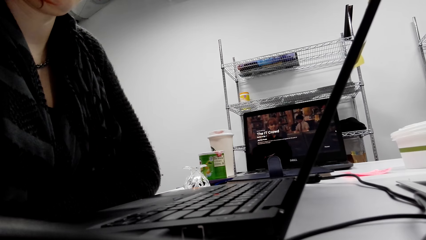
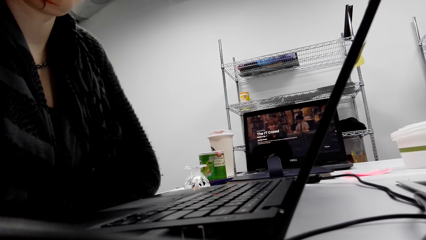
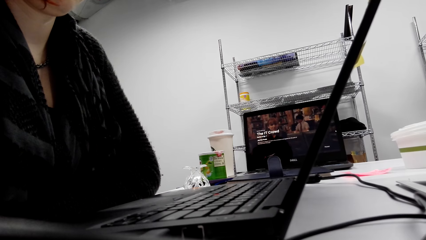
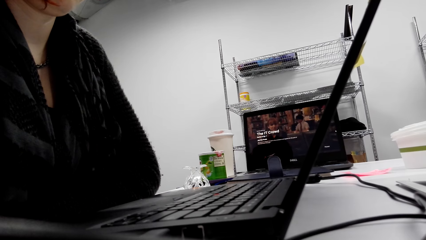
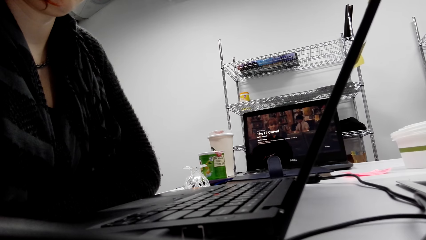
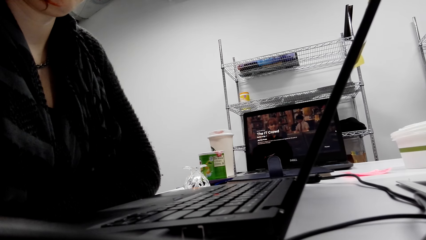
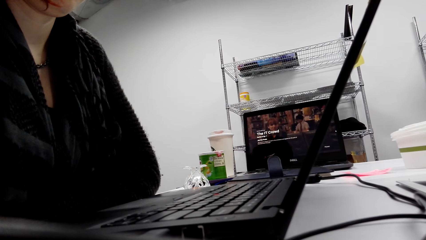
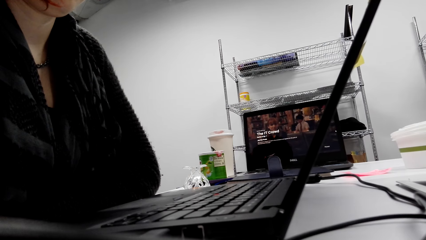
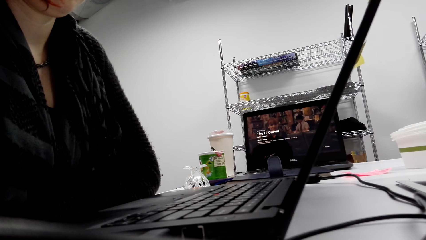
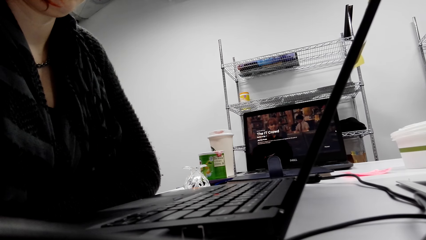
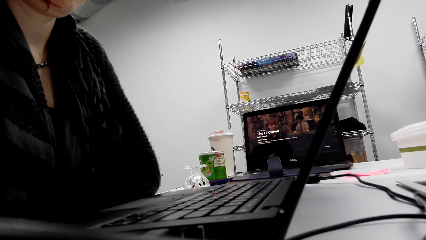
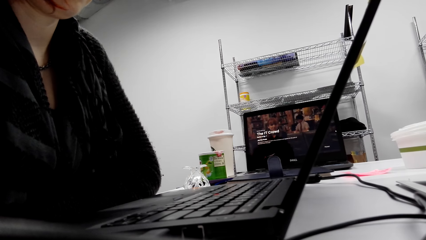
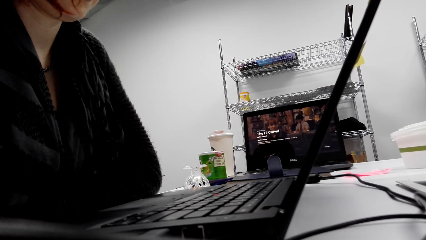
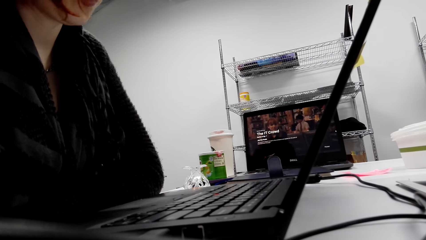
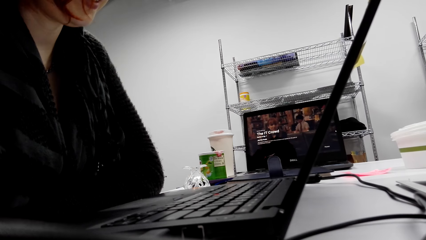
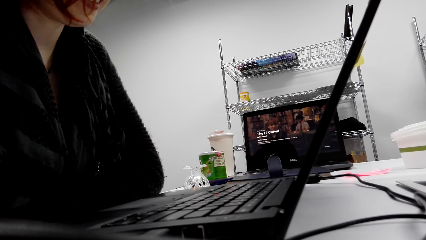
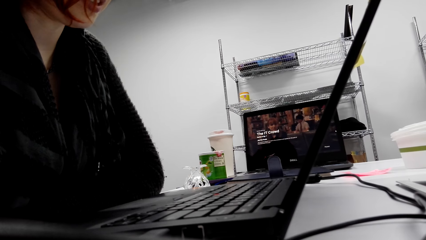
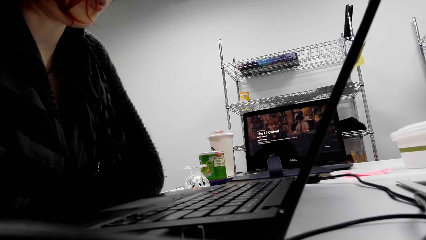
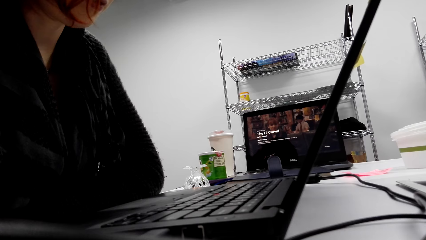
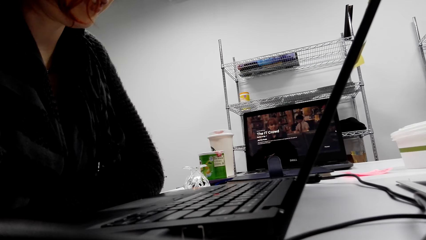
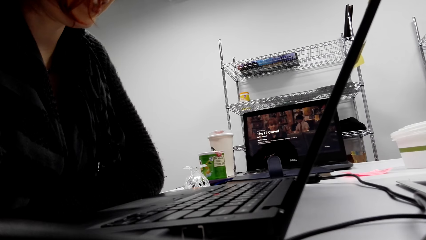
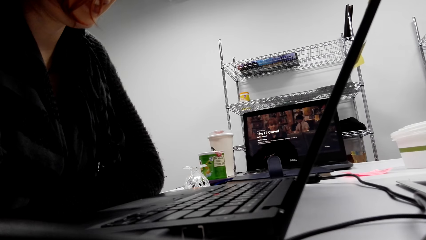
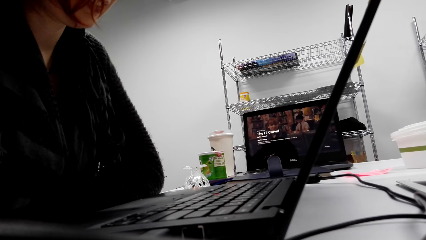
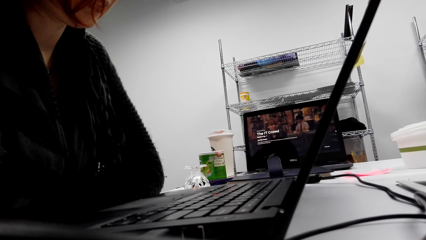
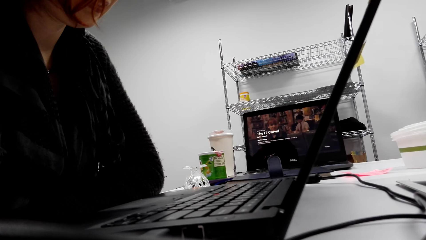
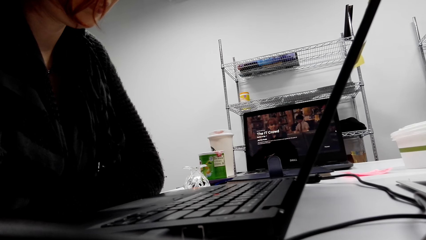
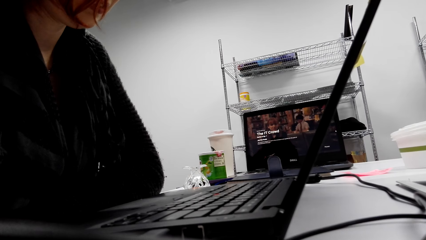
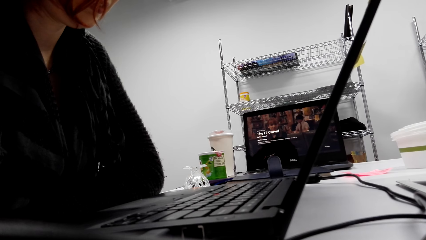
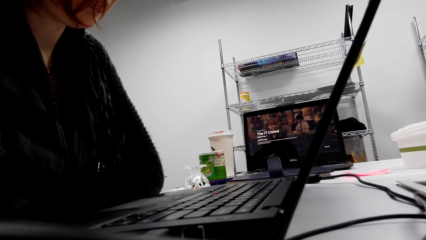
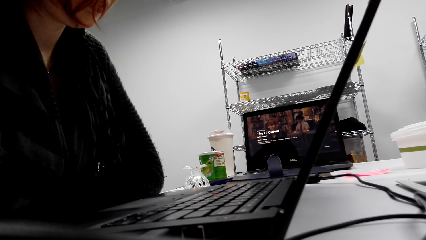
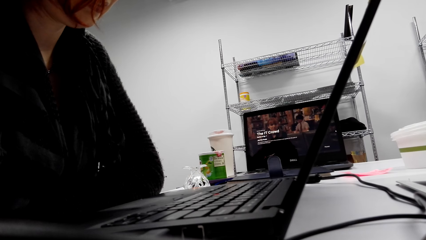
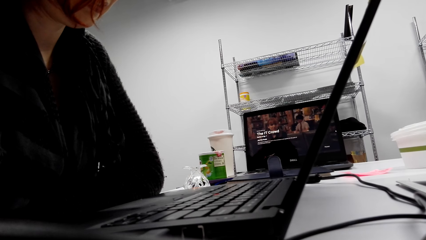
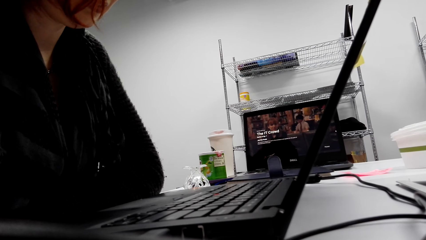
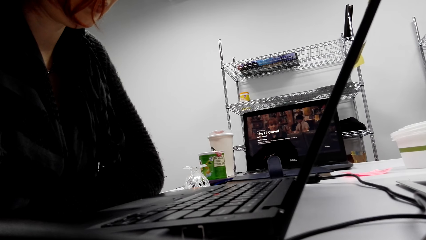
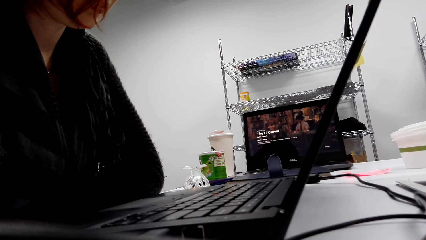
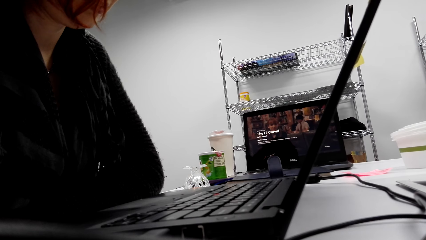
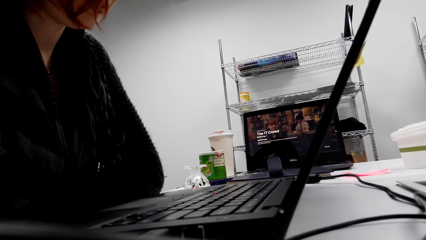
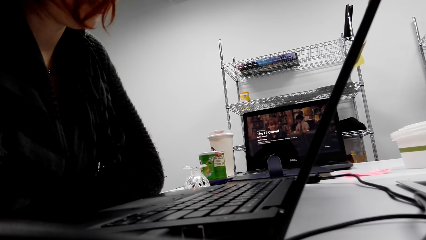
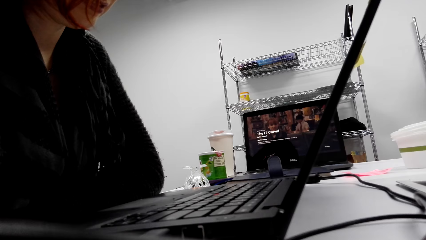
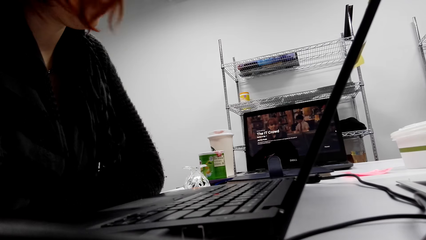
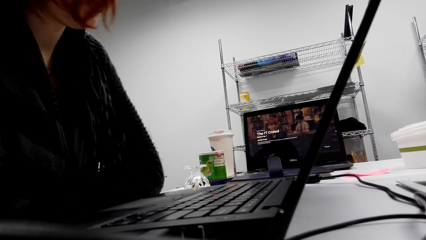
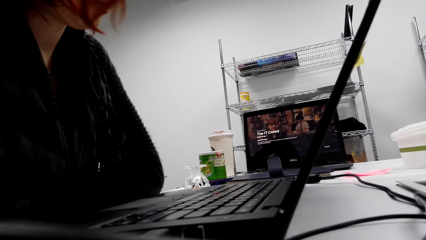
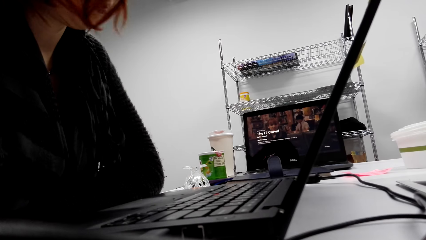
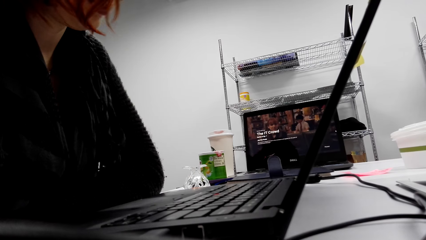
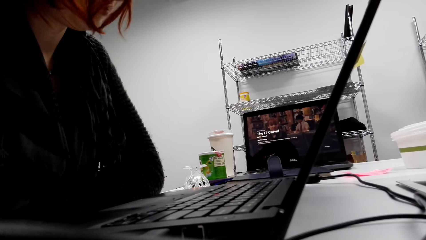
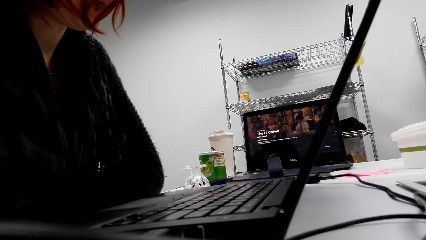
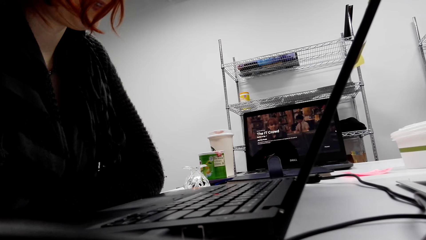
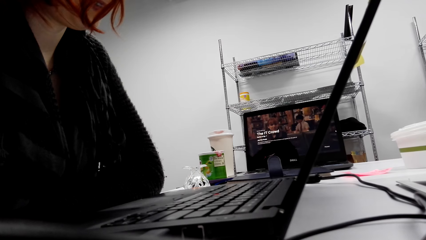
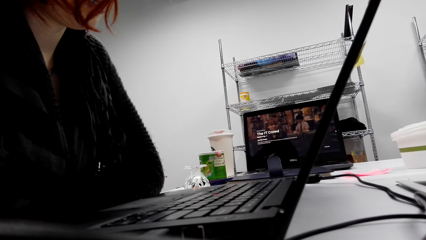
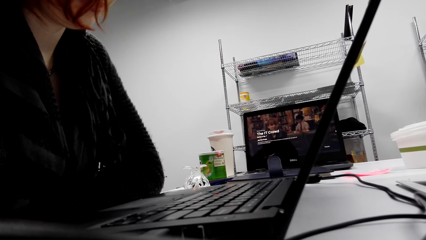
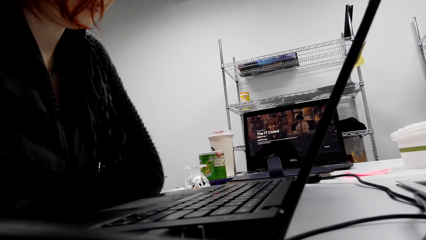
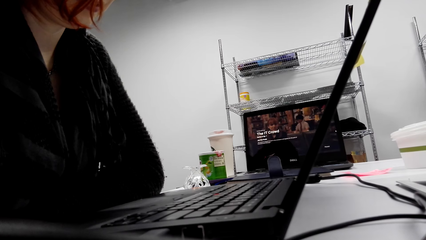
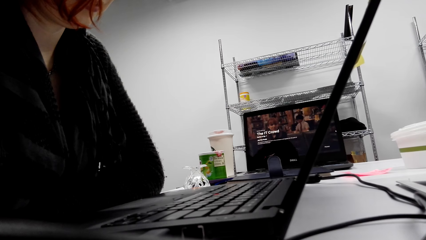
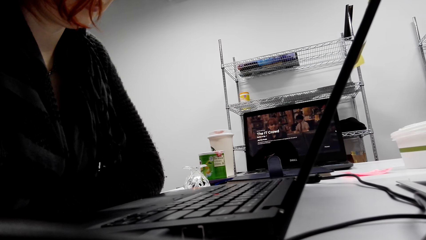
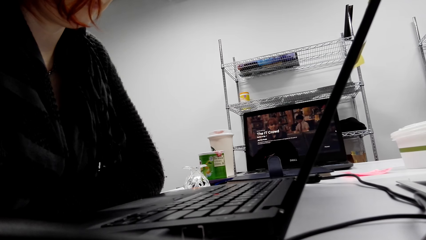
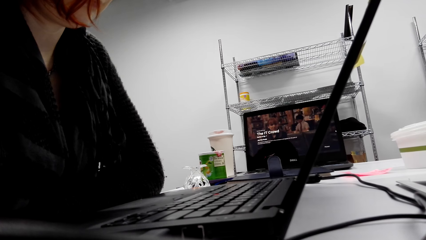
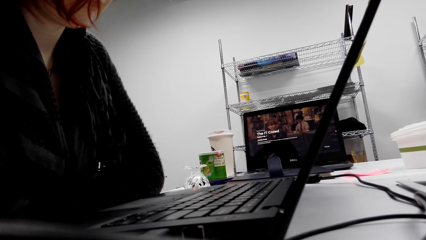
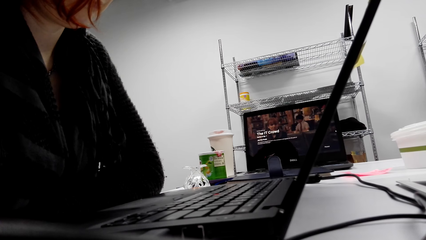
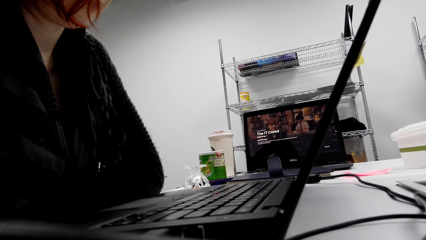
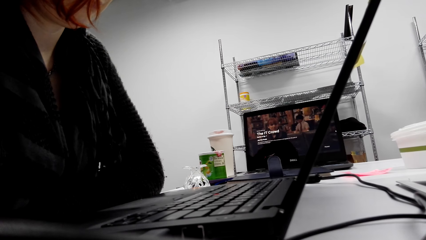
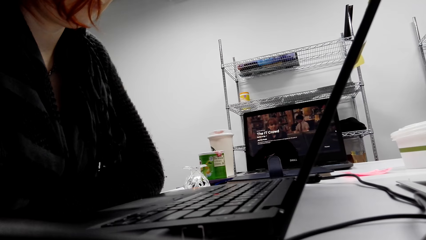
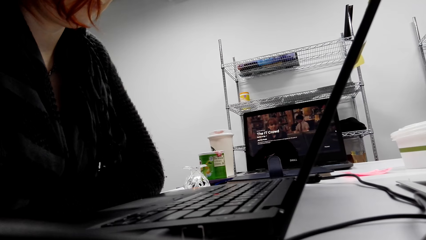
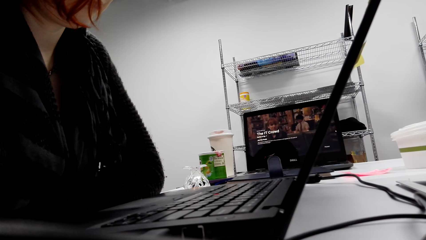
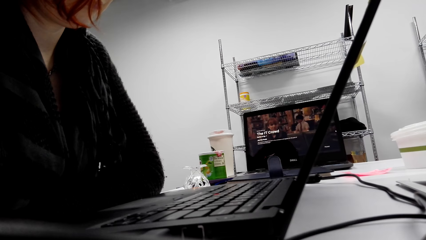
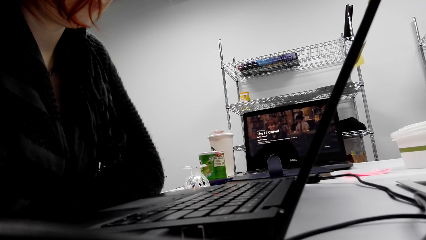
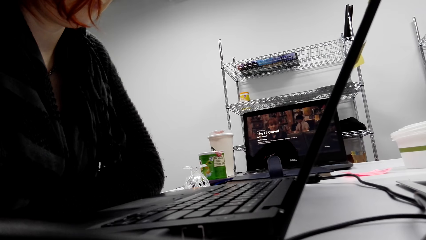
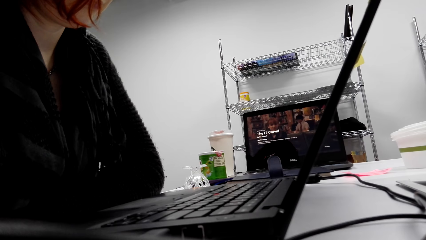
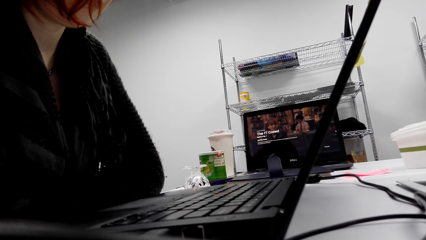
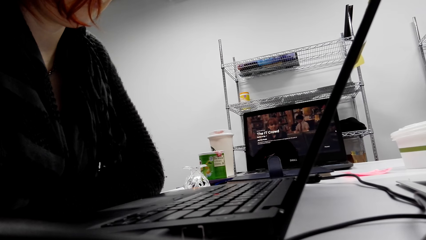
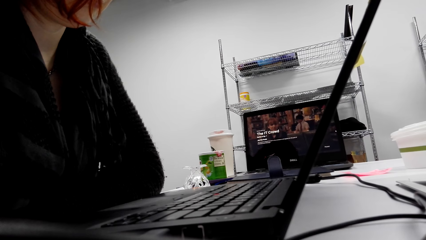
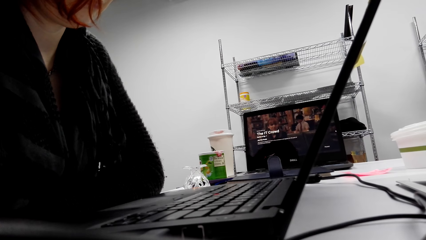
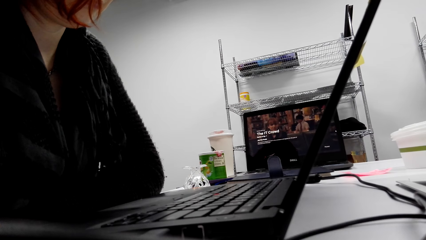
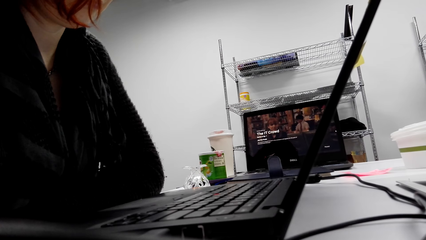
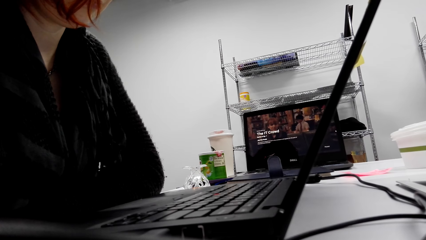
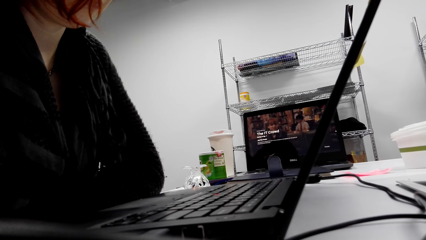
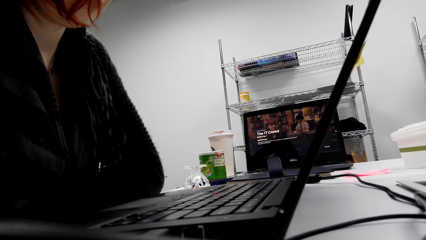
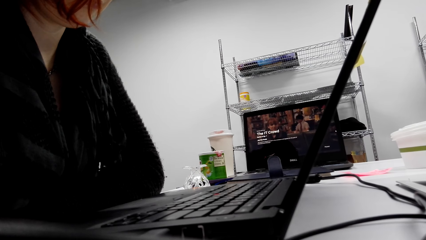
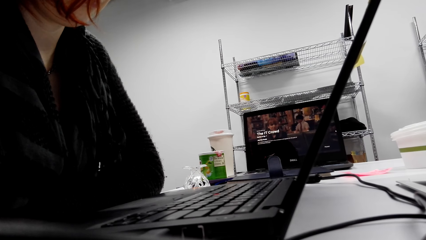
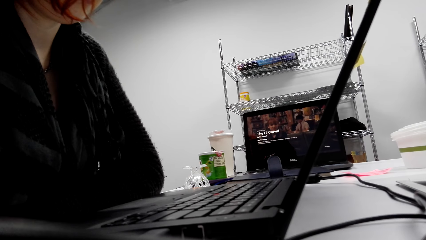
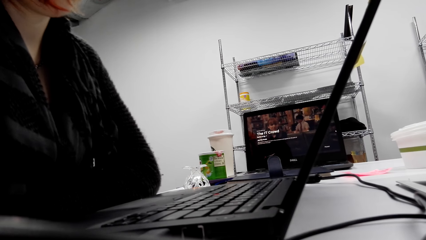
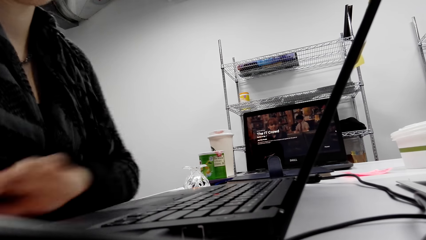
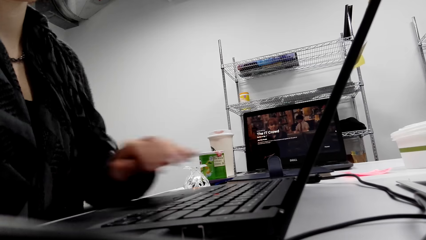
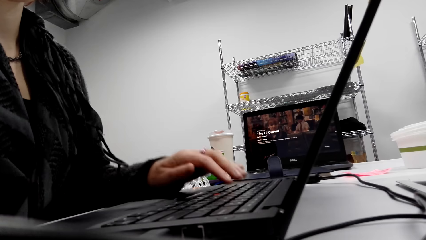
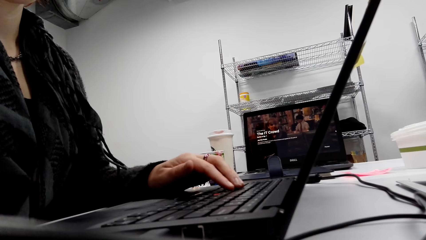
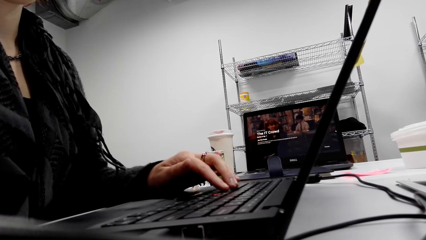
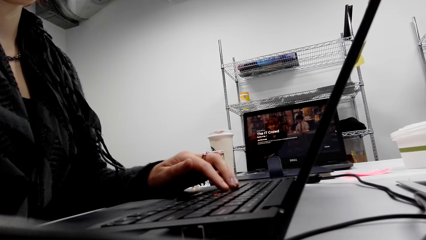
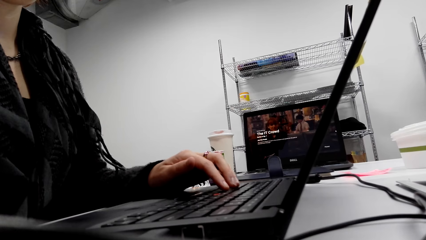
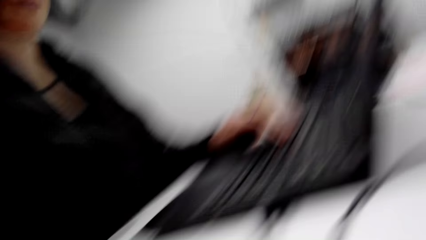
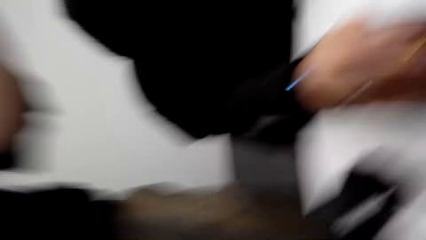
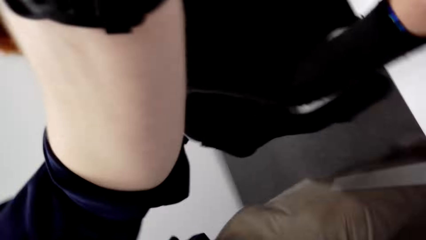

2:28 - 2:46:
The lady reads from the laptop. She types on the laptop keyboard.
